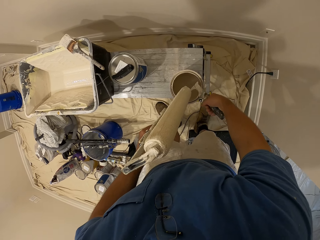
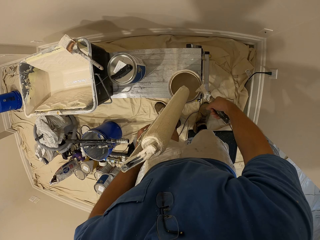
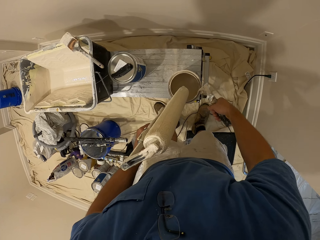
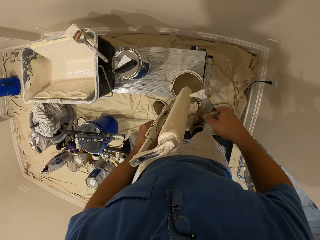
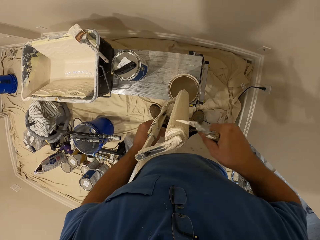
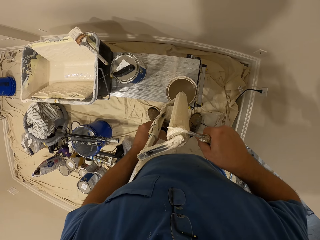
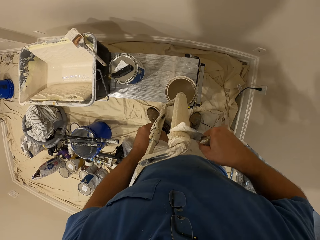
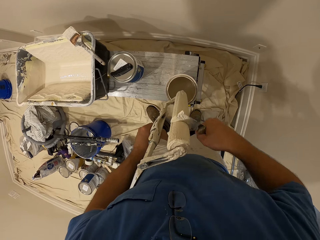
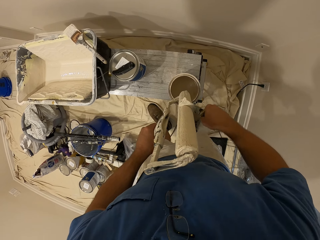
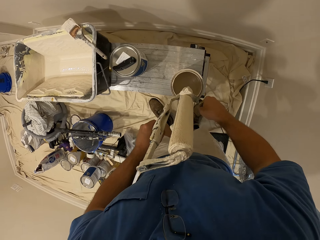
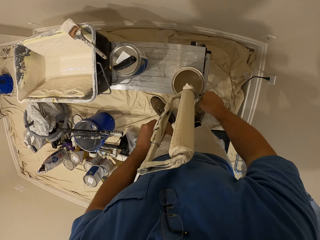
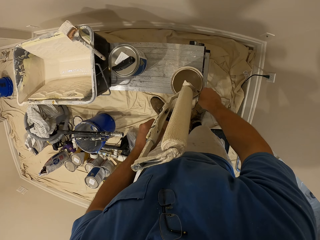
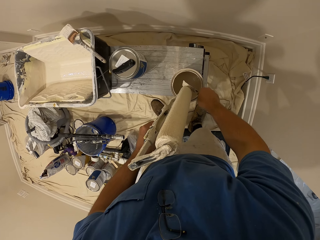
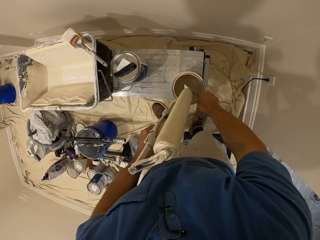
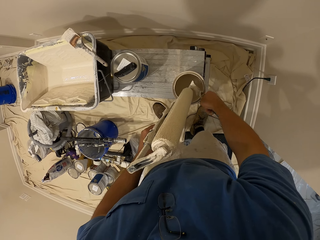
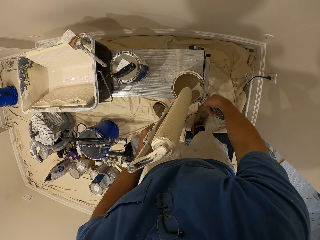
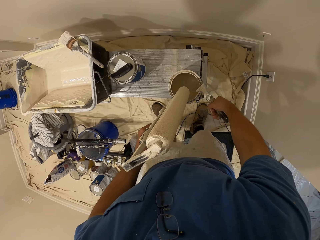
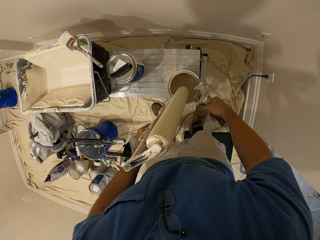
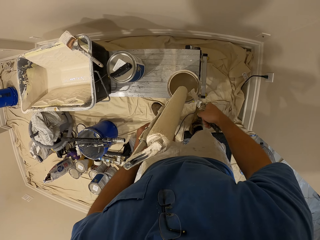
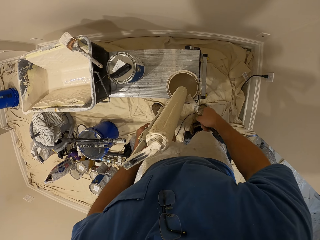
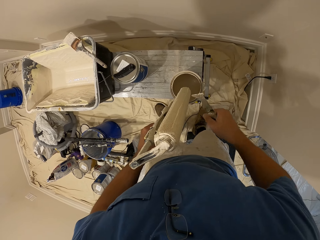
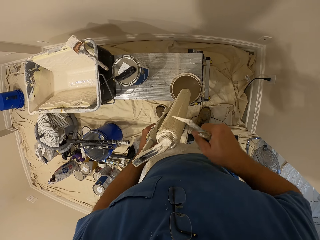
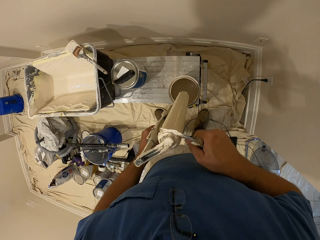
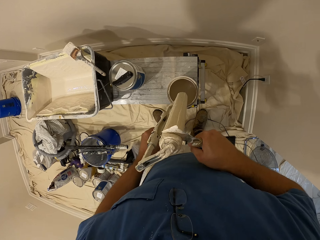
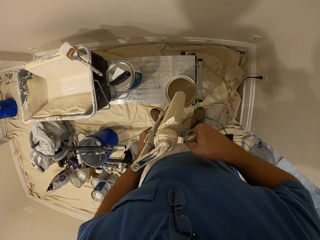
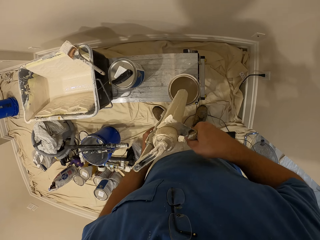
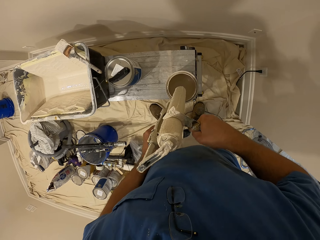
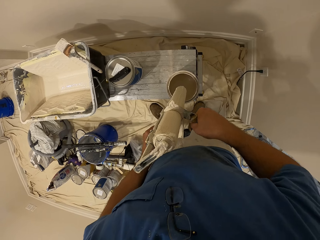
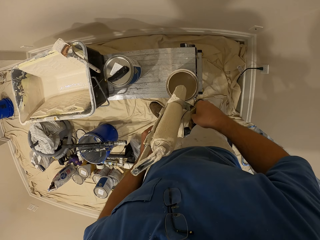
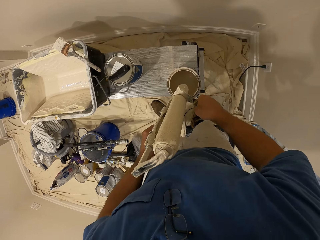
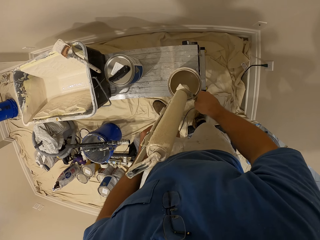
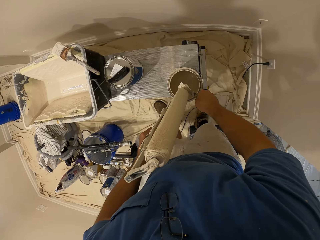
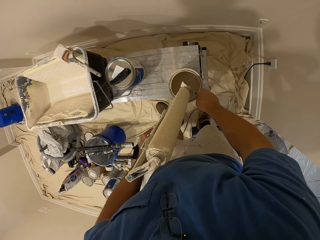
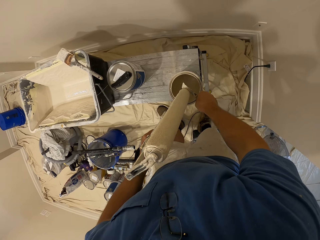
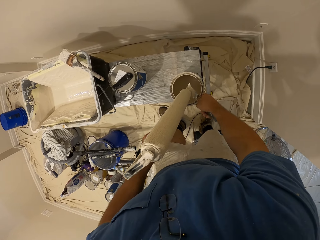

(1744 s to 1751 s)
The camera wearer rubs the scraper on the edge of the paint container. They scrape the paint on the roller into the paint container with the scraper.

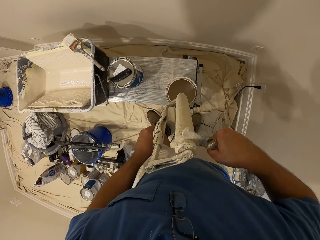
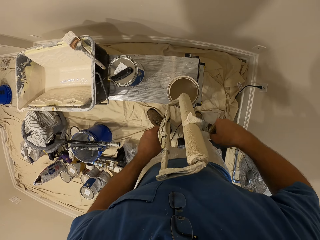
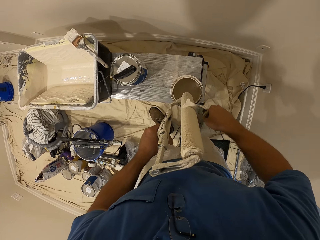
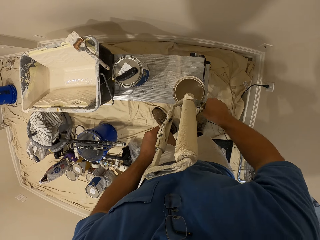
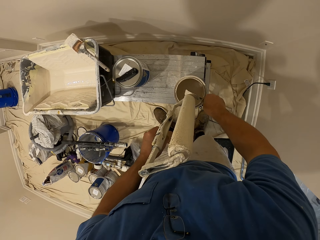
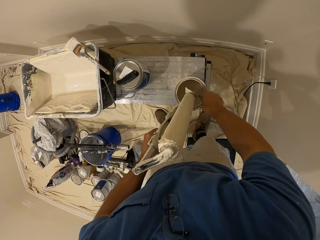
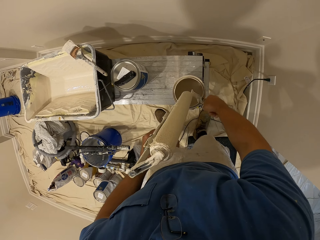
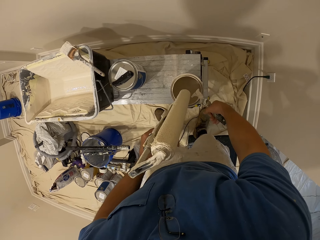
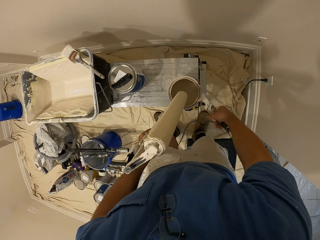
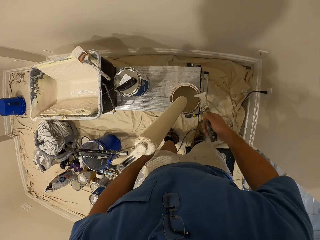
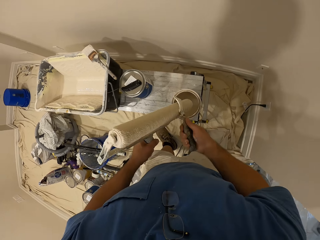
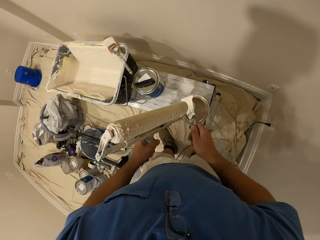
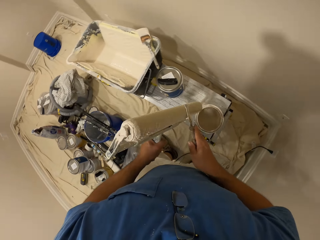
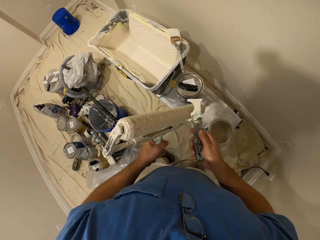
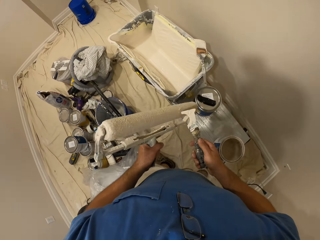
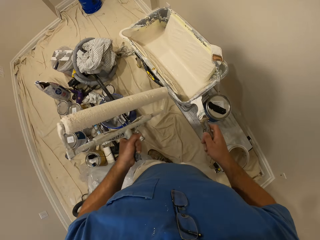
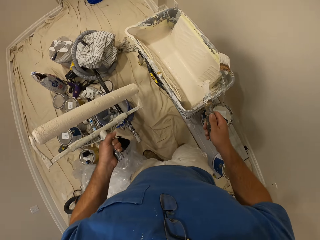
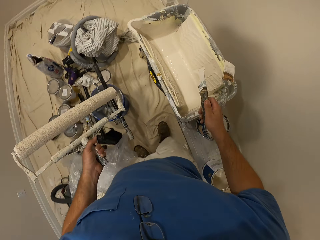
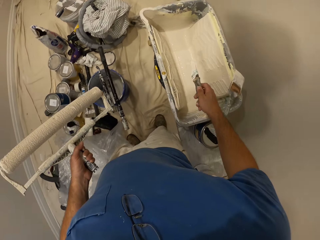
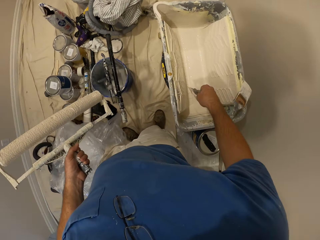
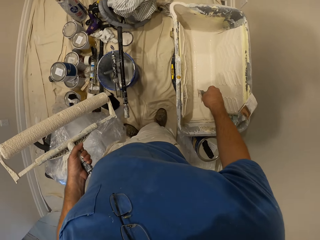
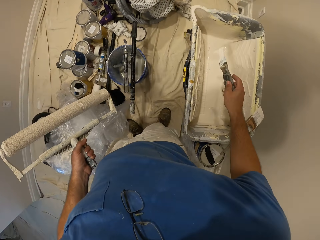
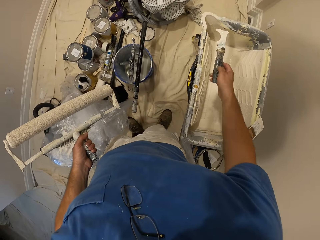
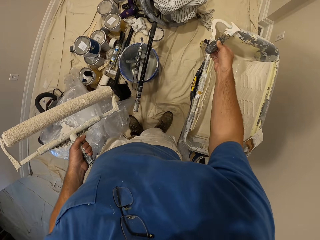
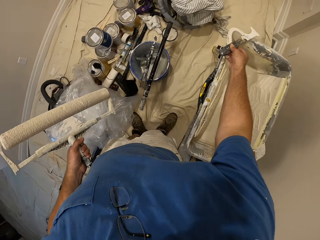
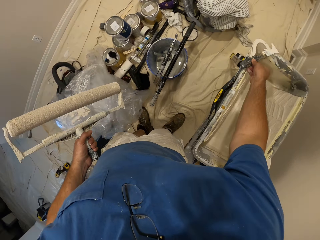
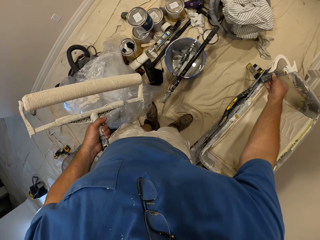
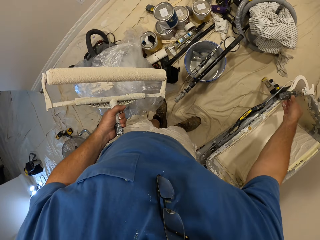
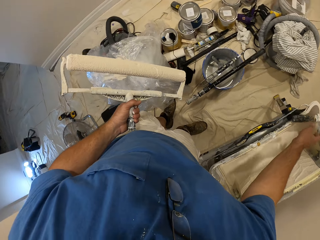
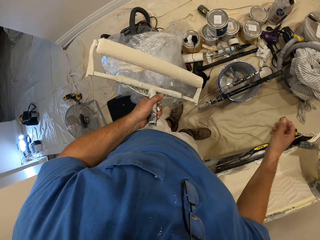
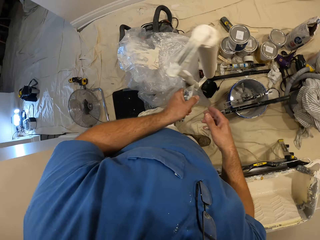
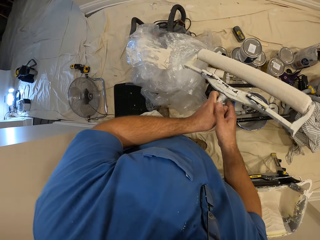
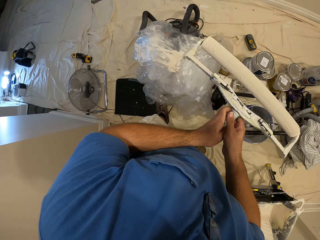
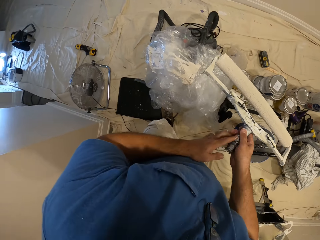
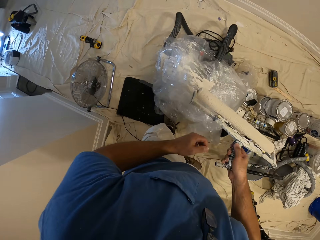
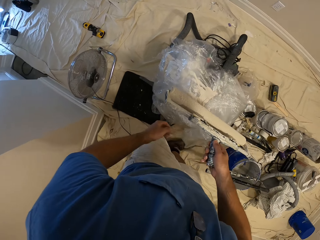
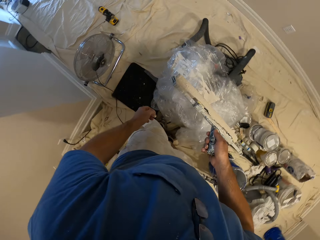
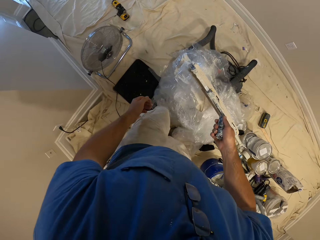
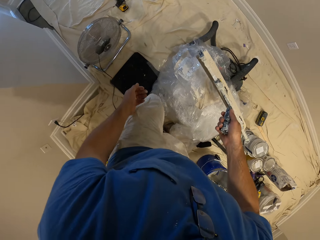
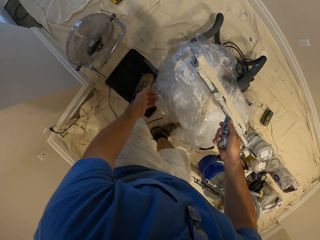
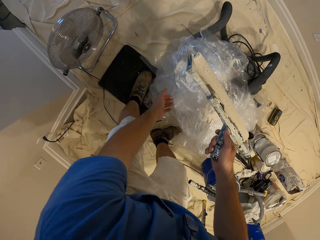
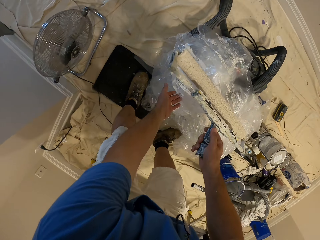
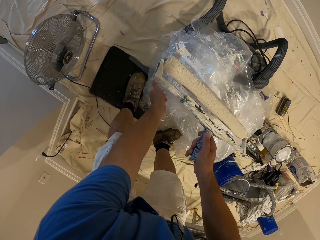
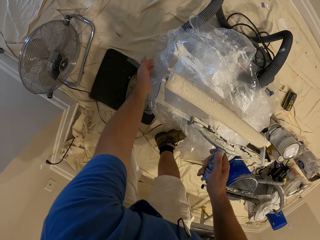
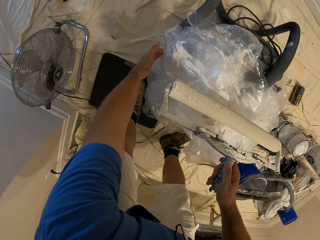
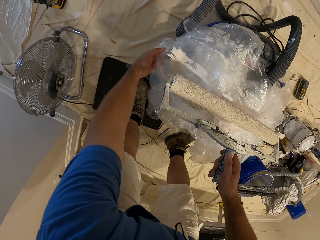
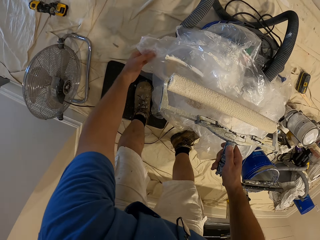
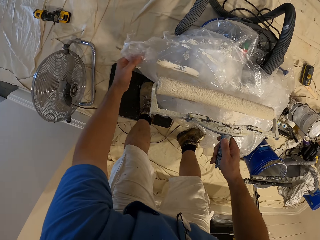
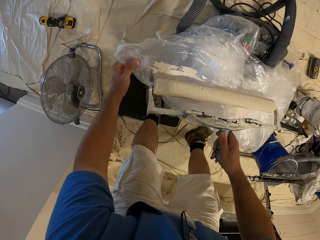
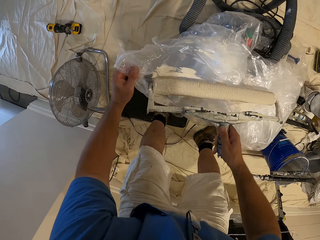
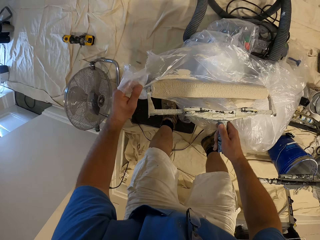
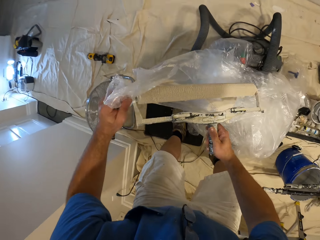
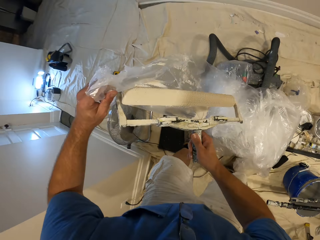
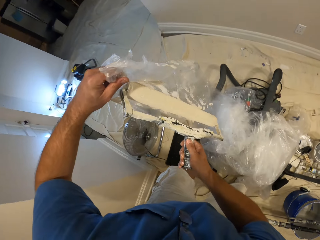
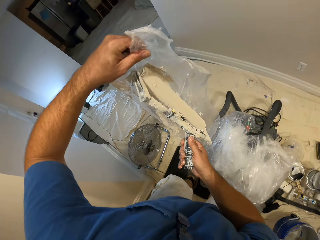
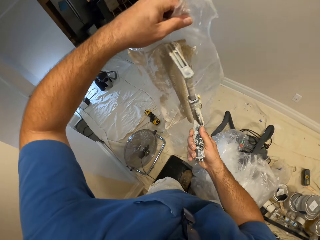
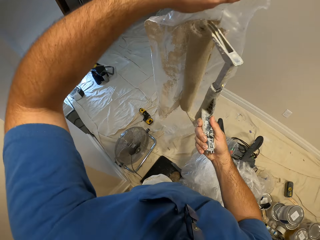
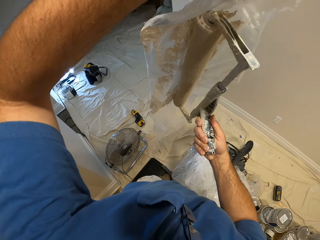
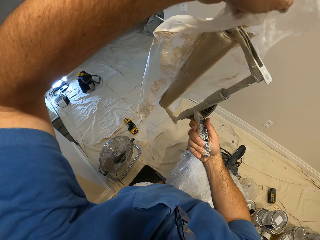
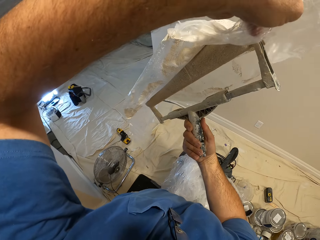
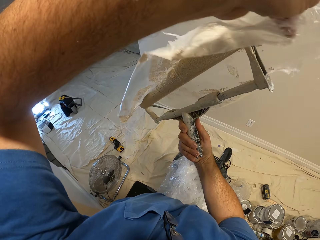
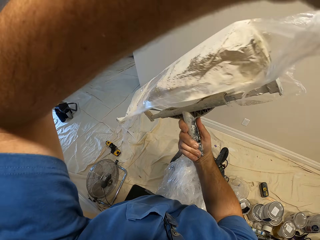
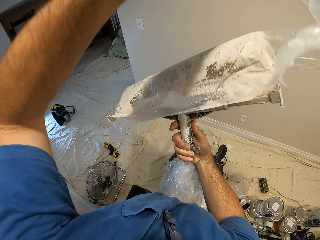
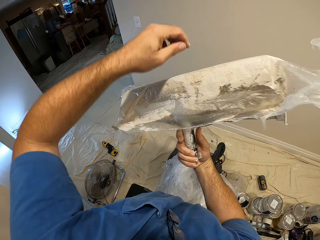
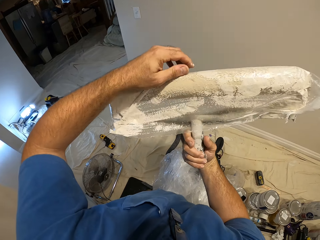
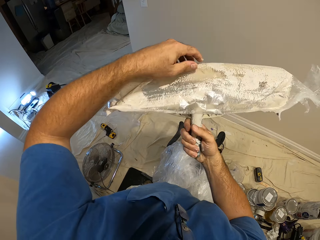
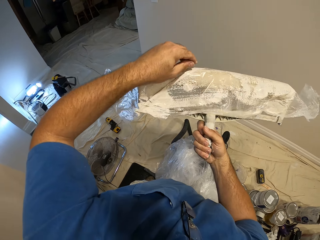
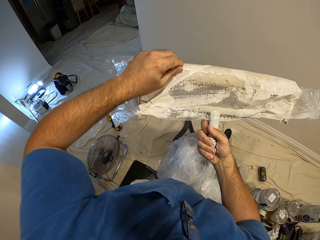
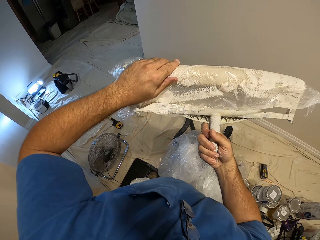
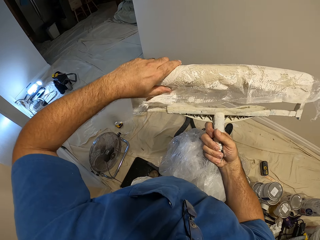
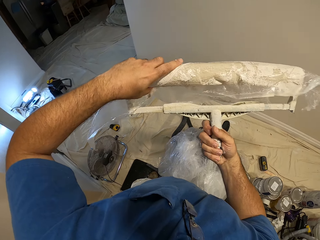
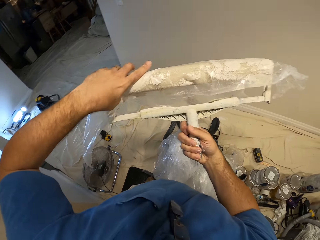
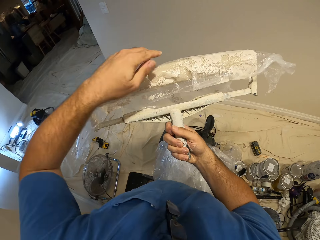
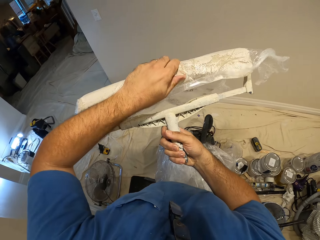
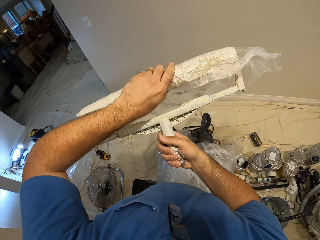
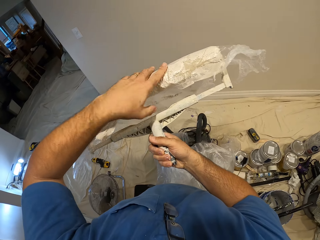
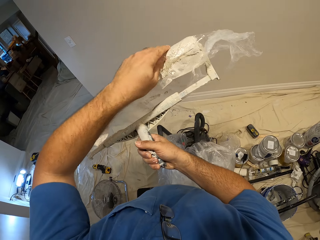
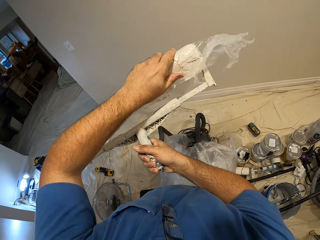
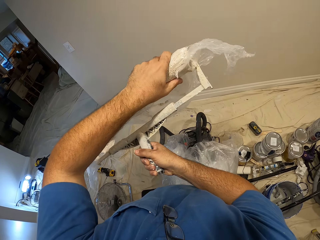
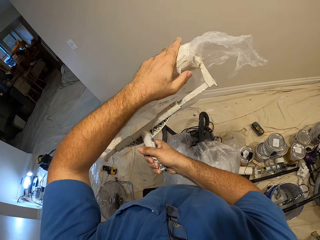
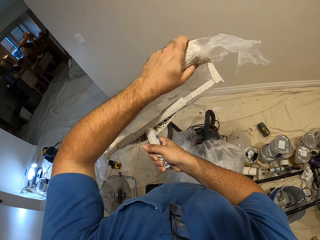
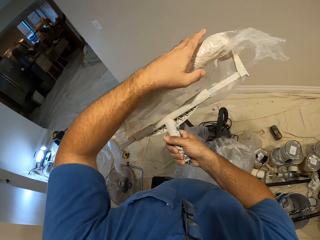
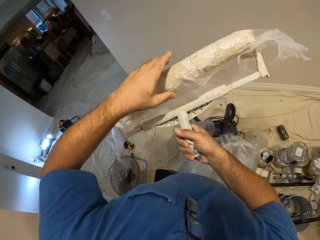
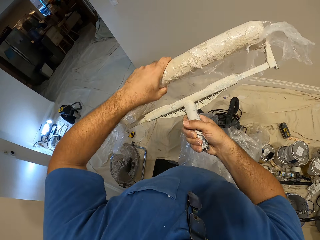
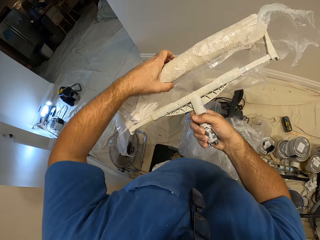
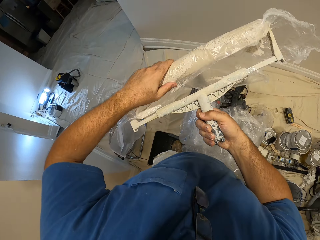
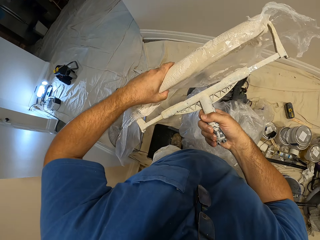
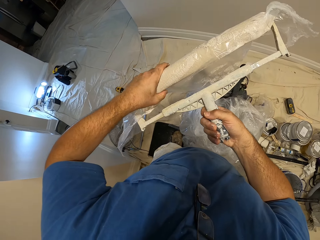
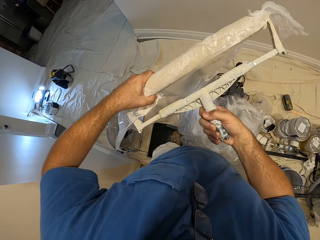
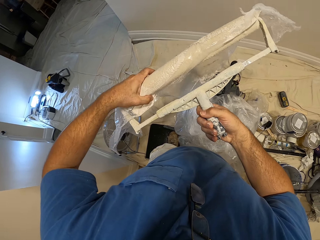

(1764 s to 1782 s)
The camera wearer rubs the scraper on the edge of the paint container. He rubs the scraper on the roller. He puts the scraper on the paint bucket. He passes the roller to his right hand. He picks a piece of nylon with his left hand. He puts the piece of nylon around the roller with his left hand.
